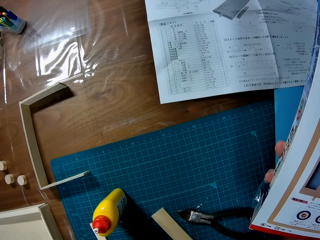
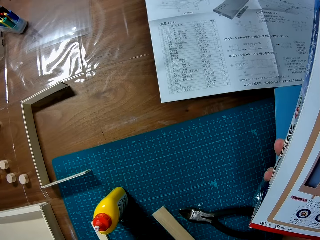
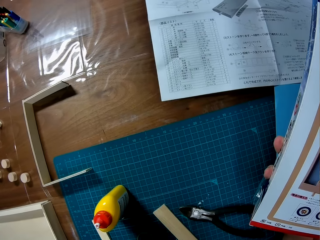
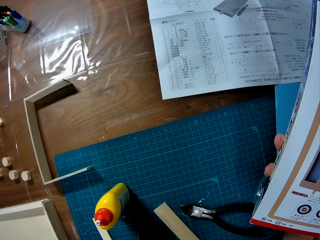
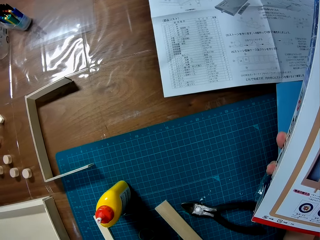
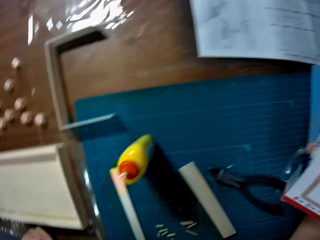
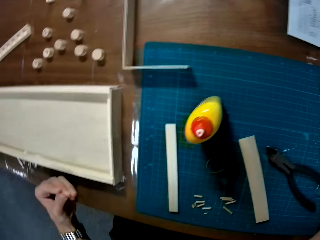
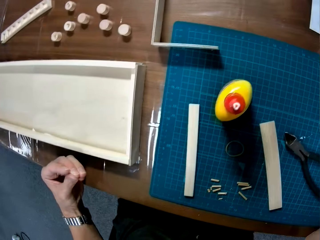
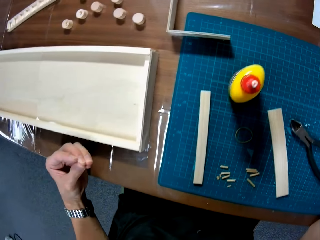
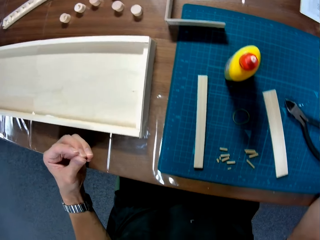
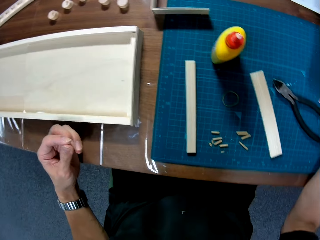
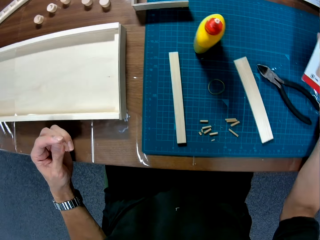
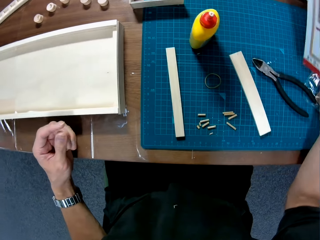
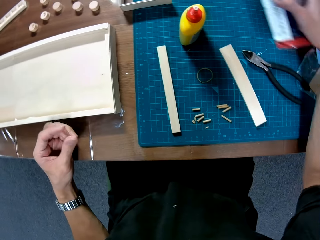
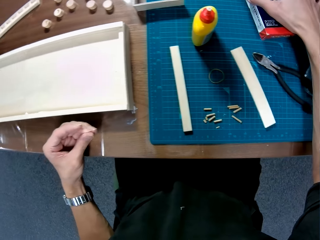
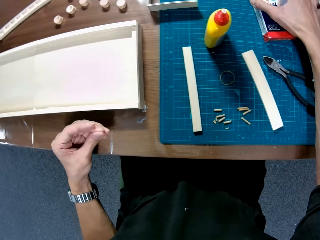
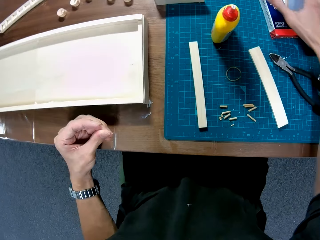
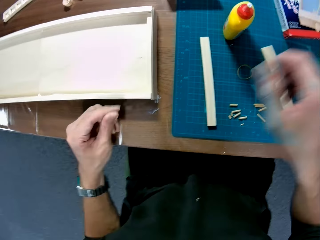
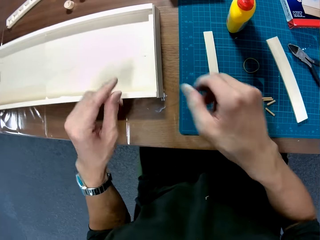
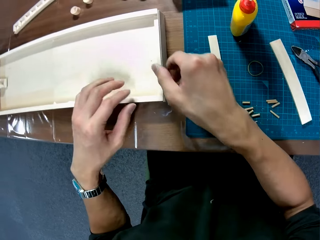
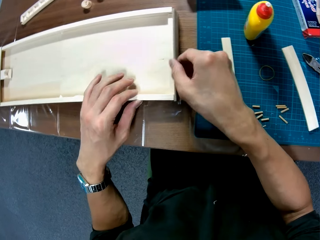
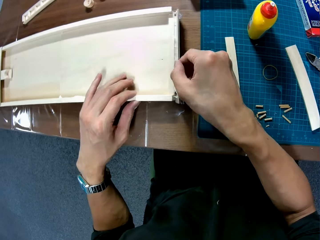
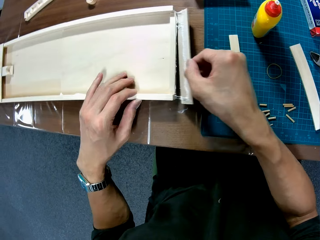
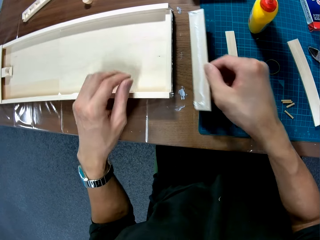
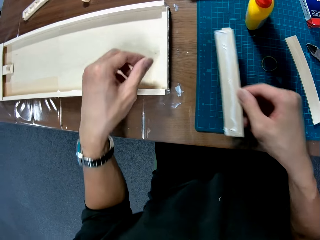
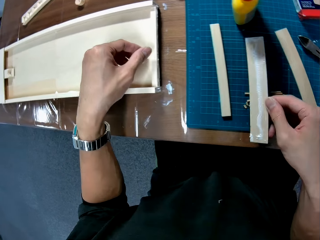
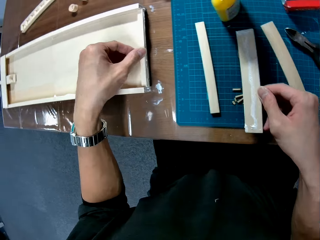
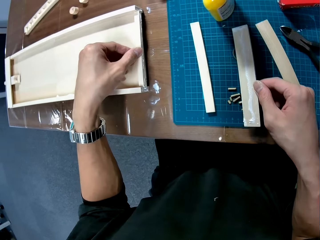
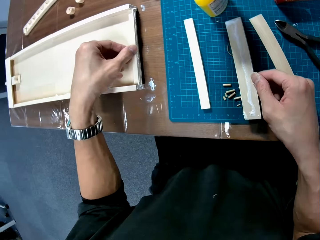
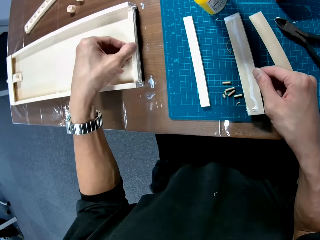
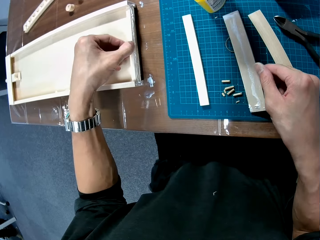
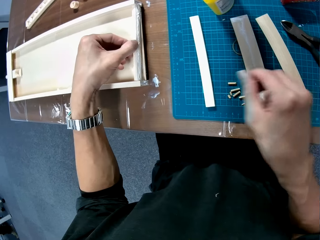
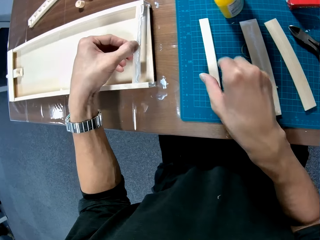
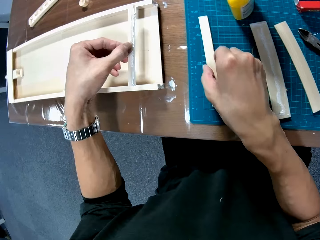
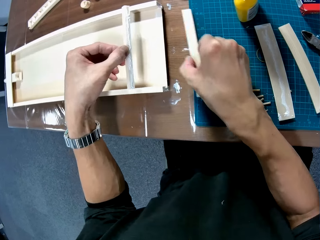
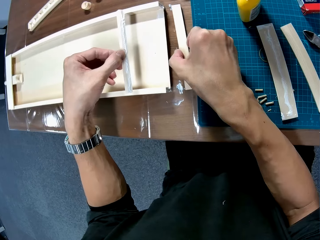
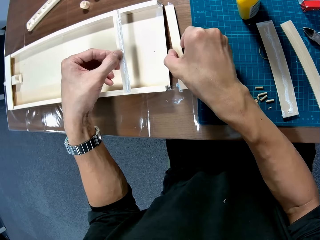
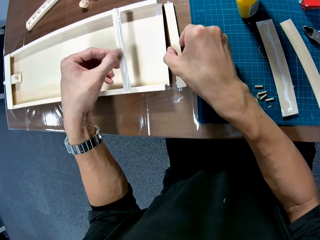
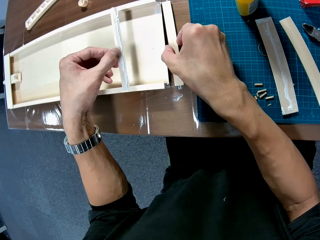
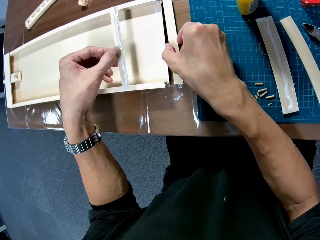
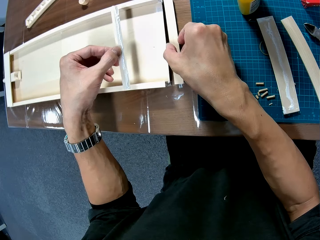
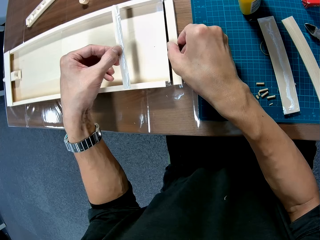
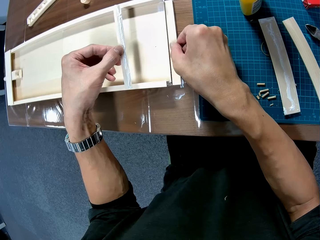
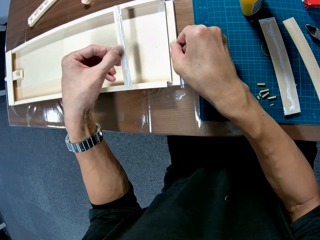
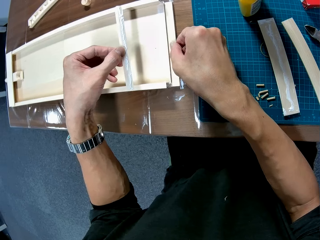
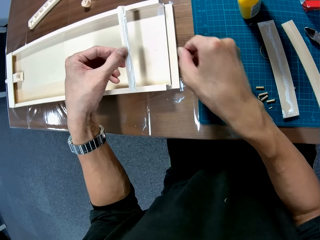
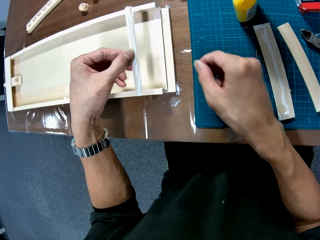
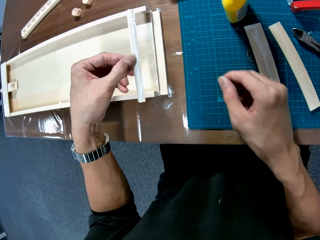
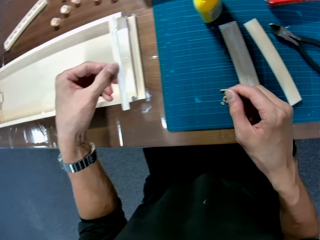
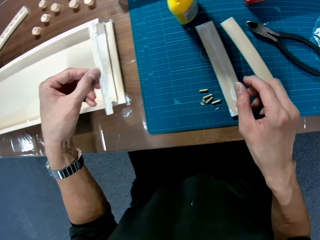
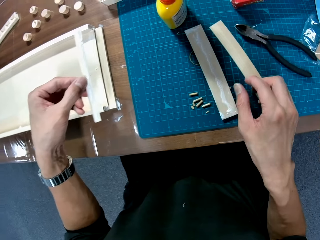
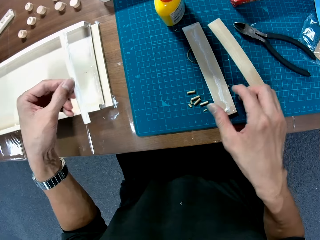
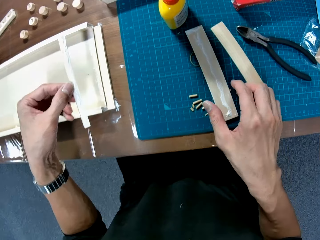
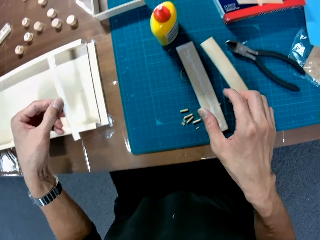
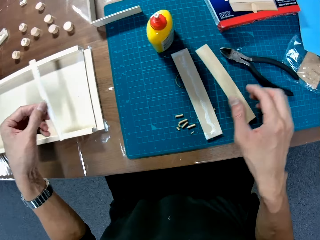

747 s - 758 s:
The camera wearer puts the box on the table. They remove a piece from the assembled piece. They grab a carton piece. They remove a piece from the assembled piece again. They place the carton piece on the table. They take a carton piece from the table. They fix the carton piece onto the box.

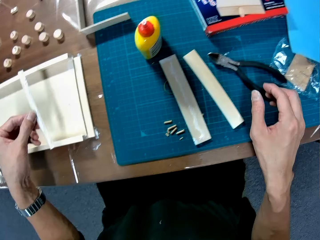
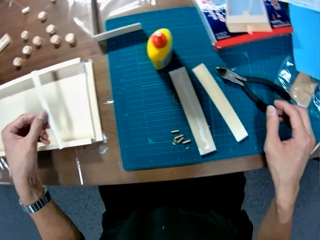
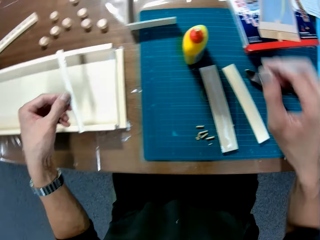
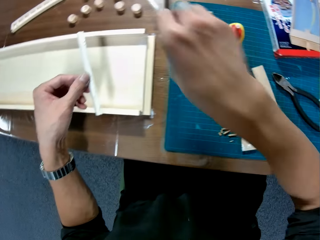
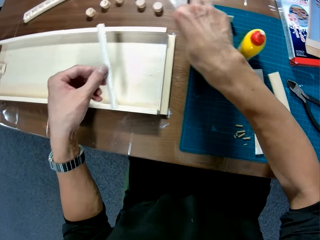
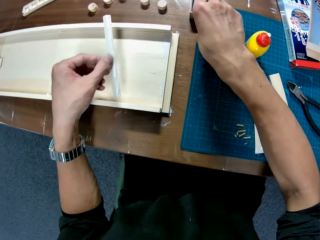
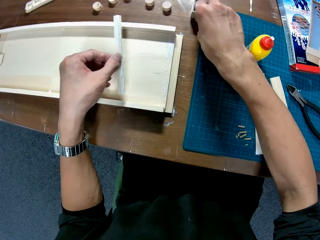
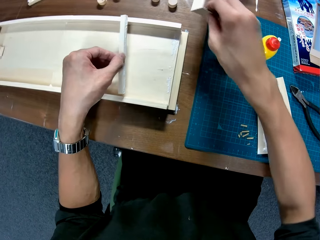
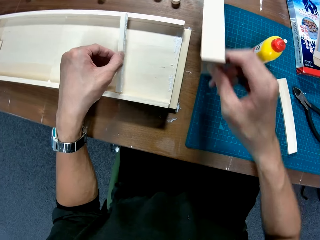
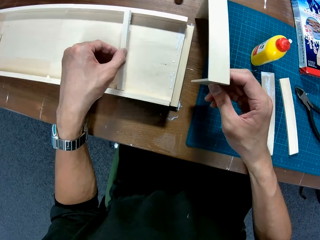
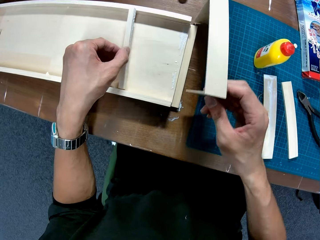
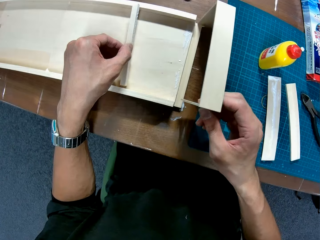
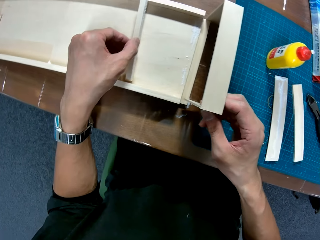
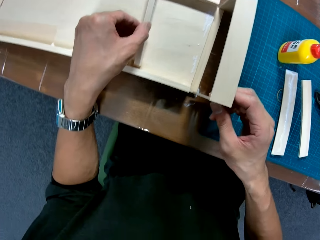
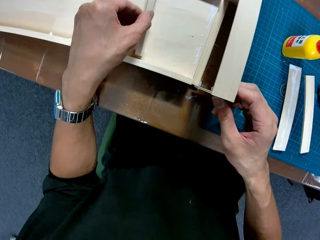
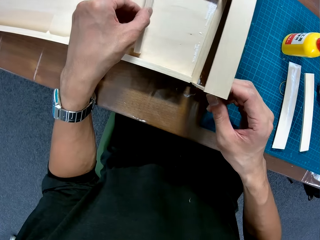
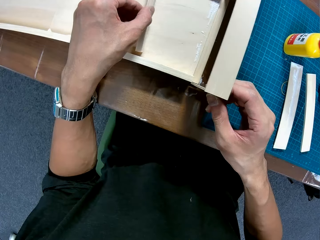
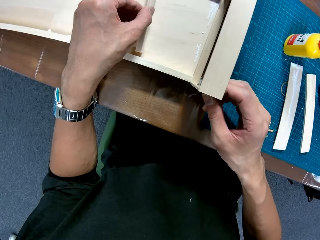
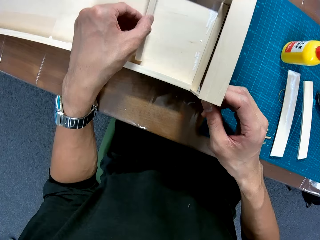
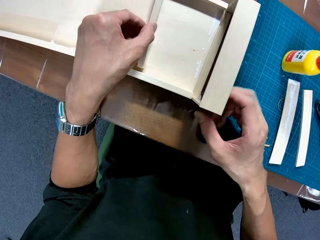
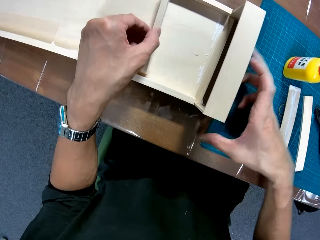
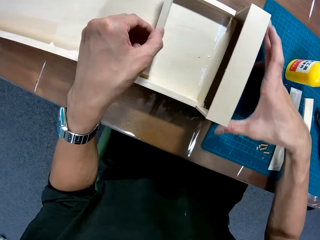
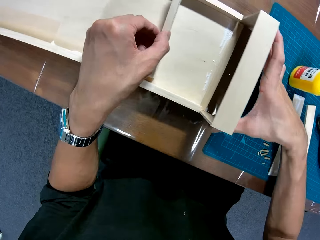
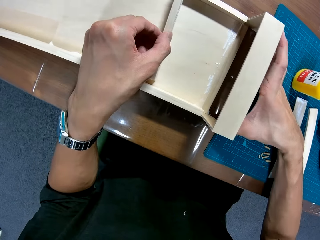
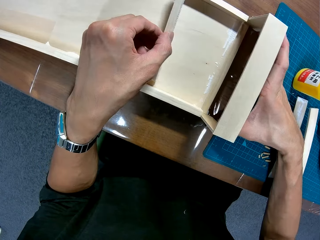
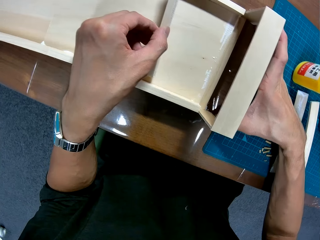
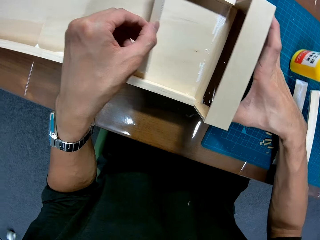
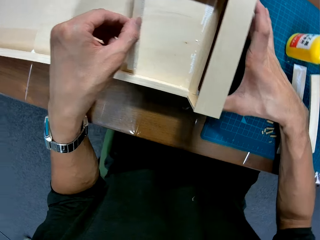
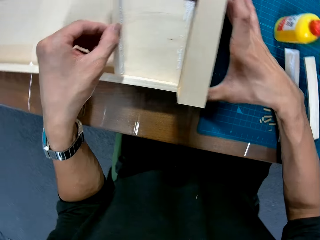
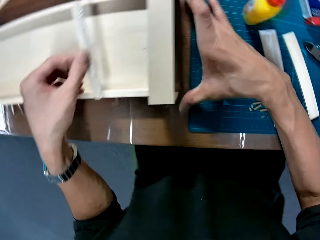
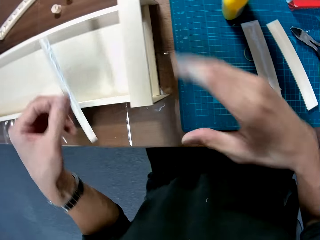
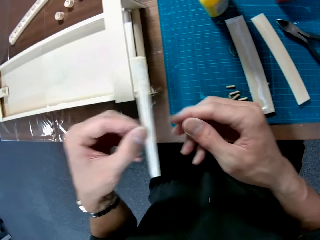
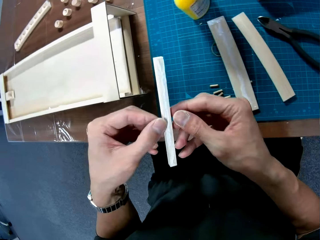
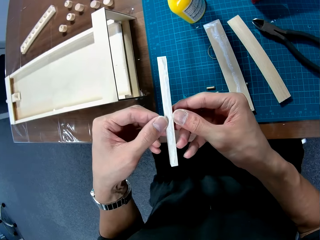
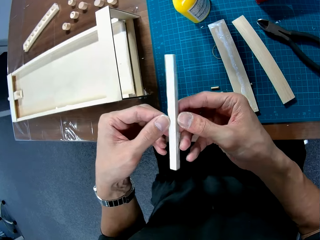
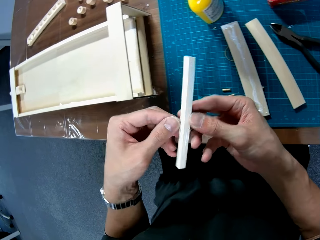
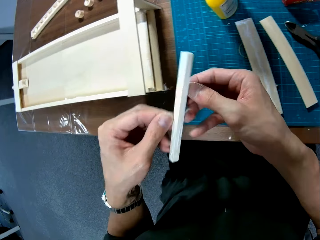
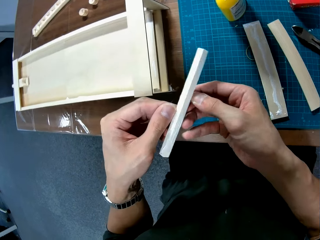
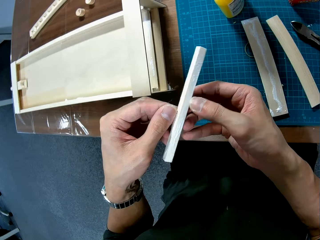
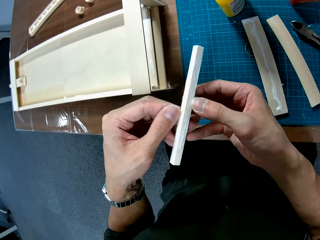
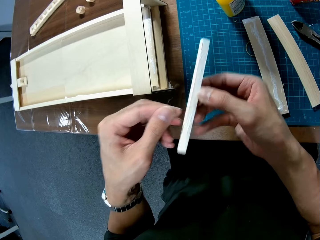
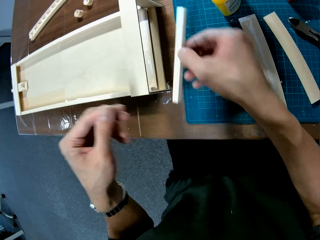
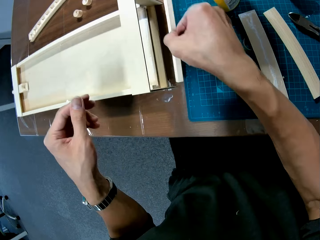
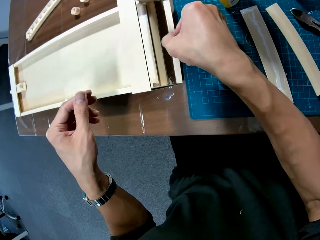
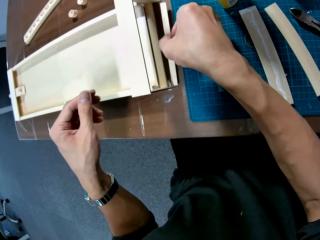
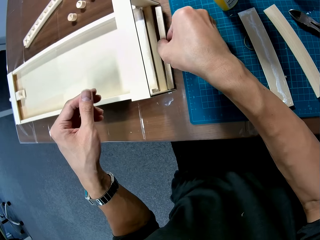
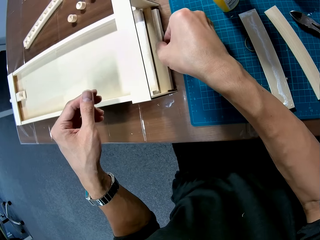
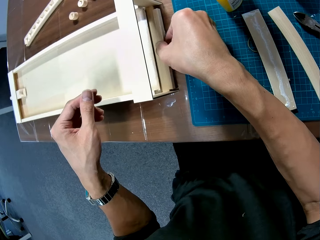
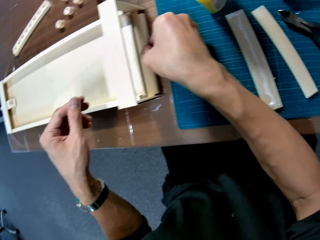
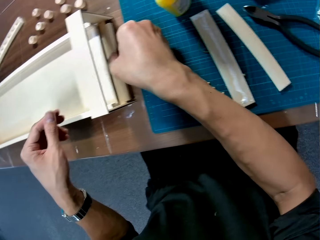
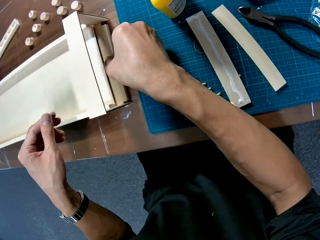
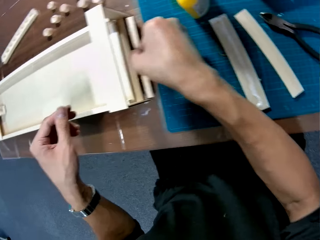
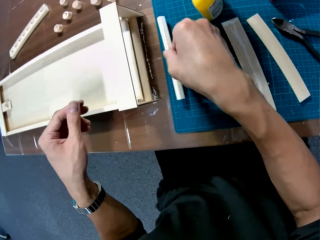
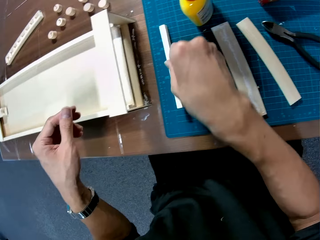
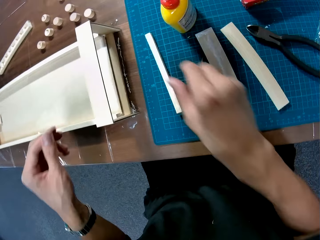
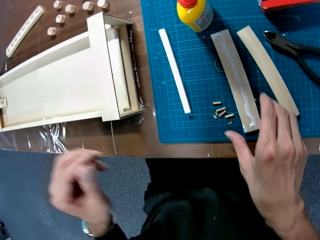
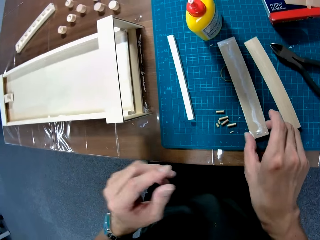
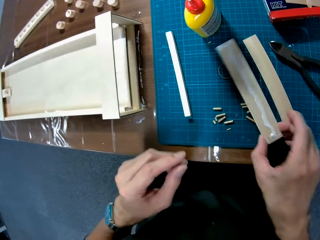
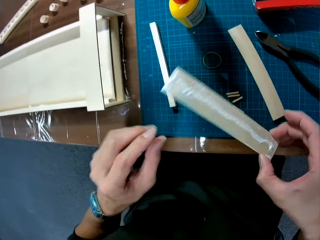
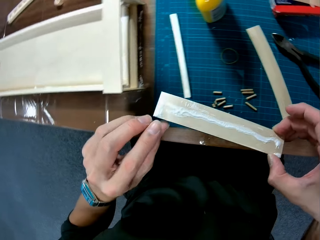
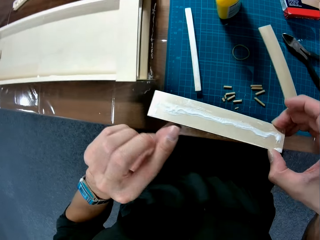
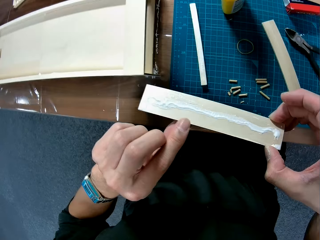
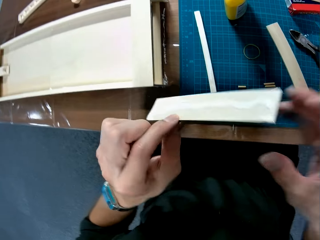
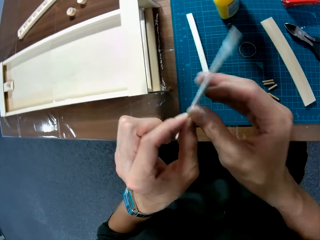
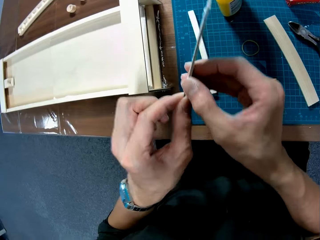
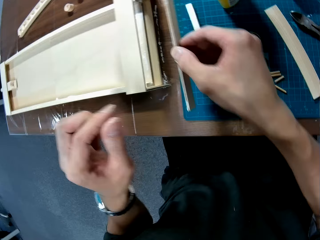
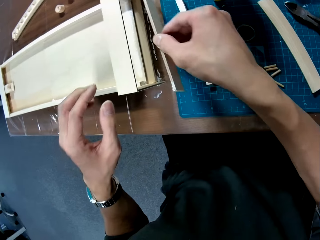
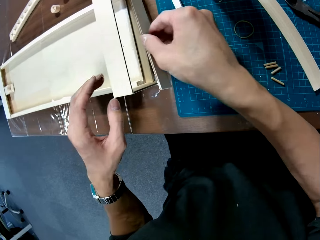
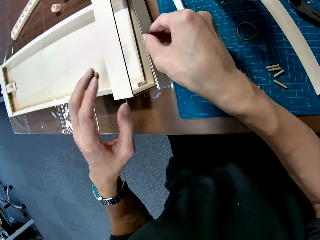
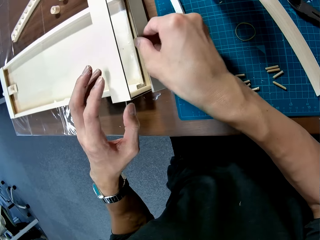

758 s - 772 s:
The camera wearer takes the carton frame from the table. They fix the carton frame onto the box. They fix another carton piece onto the box. They place the carton piece on the table. They take a carton piece from the table. They fix the carton piece onto the box.
